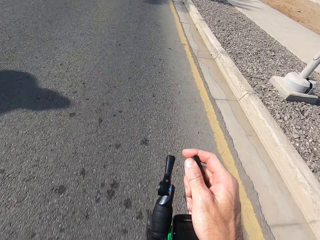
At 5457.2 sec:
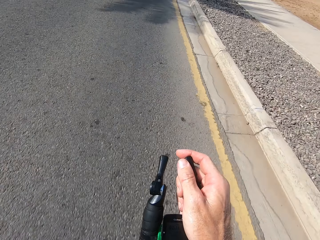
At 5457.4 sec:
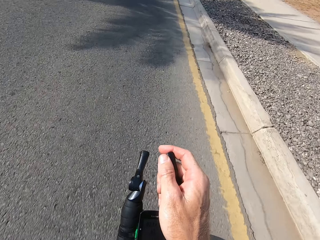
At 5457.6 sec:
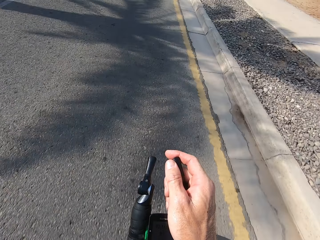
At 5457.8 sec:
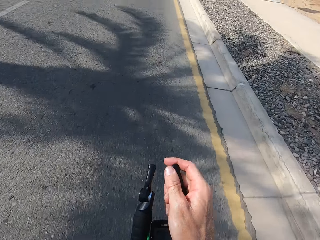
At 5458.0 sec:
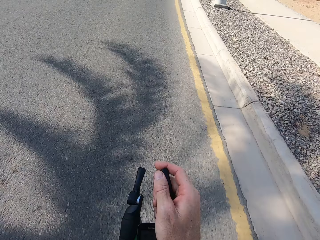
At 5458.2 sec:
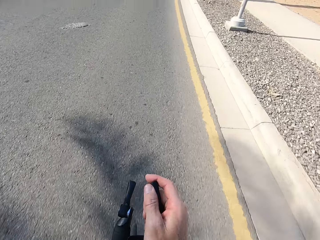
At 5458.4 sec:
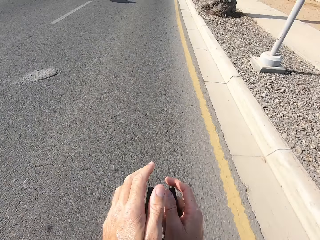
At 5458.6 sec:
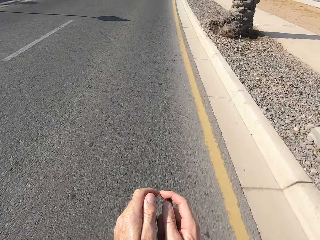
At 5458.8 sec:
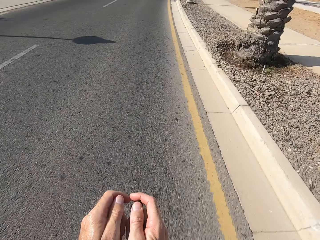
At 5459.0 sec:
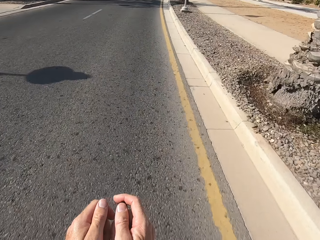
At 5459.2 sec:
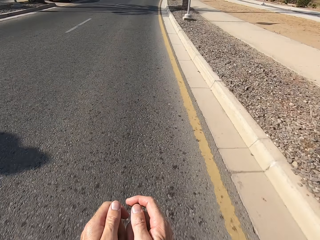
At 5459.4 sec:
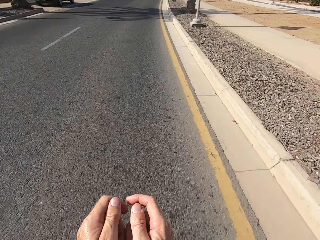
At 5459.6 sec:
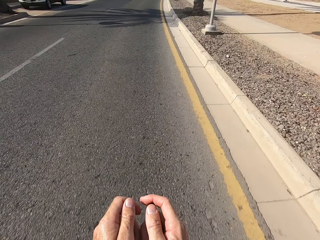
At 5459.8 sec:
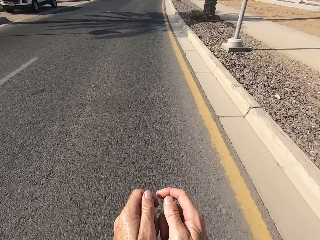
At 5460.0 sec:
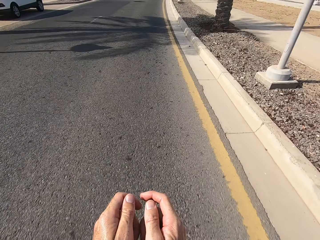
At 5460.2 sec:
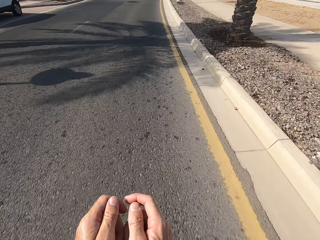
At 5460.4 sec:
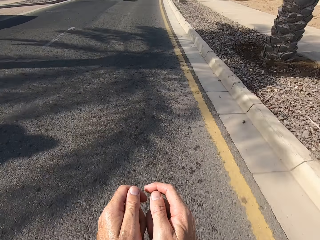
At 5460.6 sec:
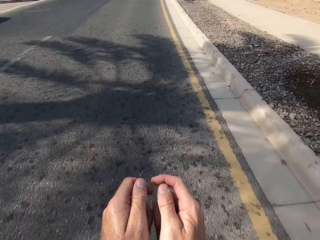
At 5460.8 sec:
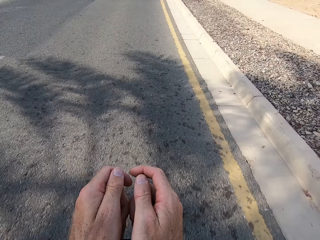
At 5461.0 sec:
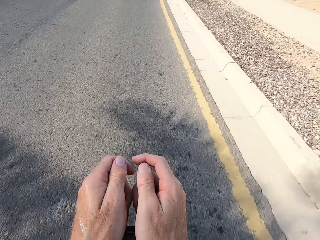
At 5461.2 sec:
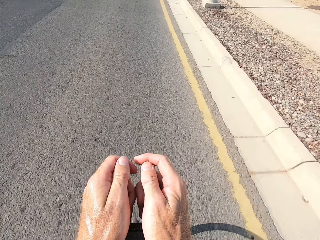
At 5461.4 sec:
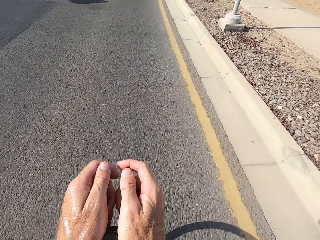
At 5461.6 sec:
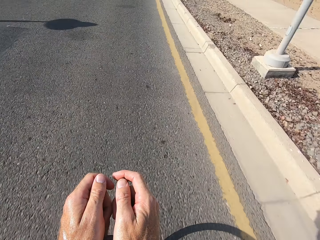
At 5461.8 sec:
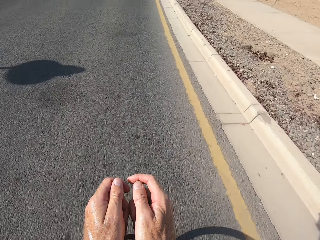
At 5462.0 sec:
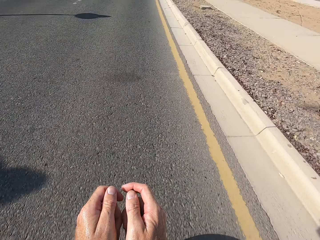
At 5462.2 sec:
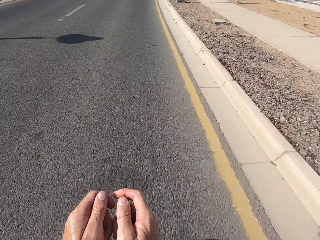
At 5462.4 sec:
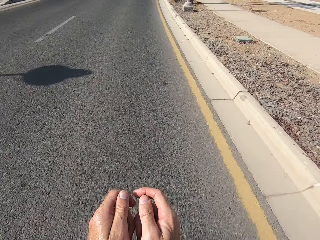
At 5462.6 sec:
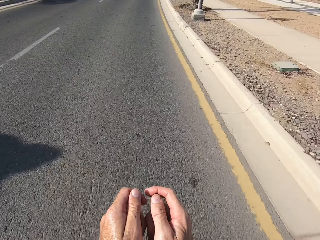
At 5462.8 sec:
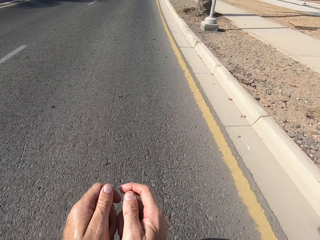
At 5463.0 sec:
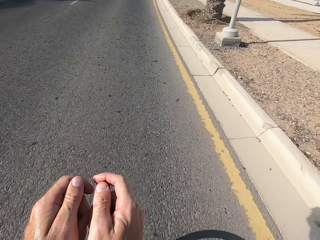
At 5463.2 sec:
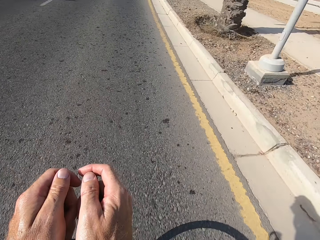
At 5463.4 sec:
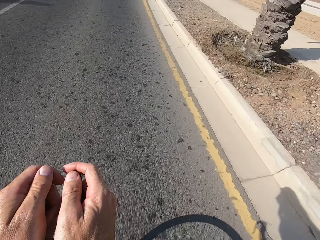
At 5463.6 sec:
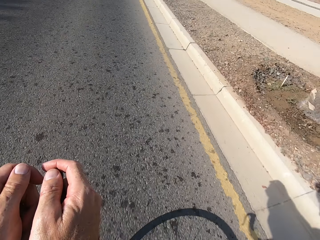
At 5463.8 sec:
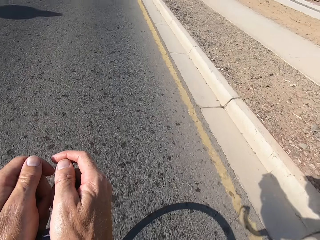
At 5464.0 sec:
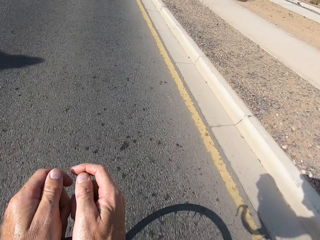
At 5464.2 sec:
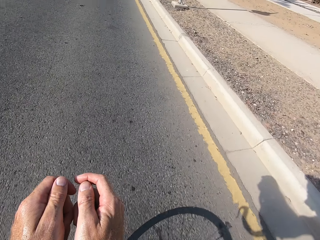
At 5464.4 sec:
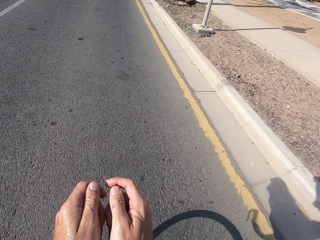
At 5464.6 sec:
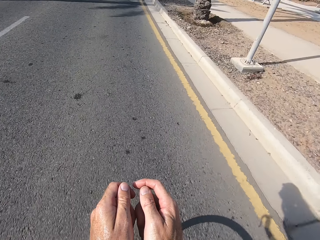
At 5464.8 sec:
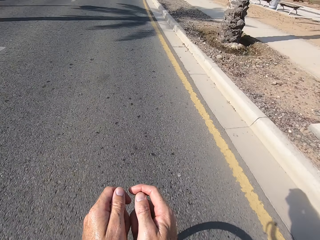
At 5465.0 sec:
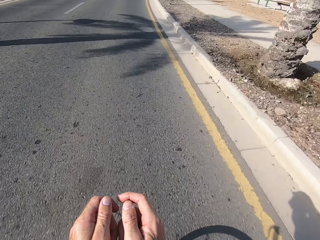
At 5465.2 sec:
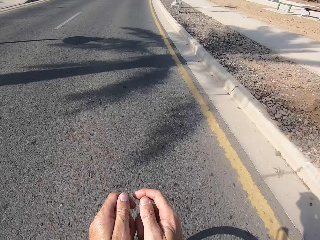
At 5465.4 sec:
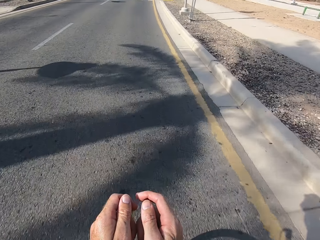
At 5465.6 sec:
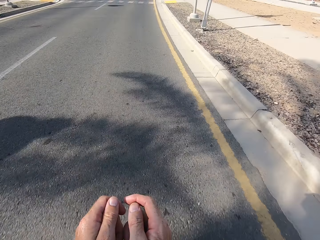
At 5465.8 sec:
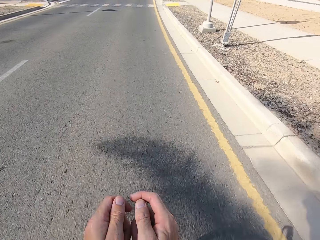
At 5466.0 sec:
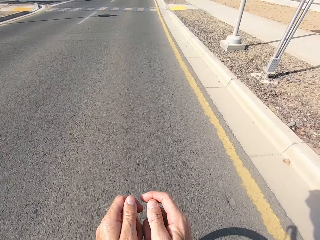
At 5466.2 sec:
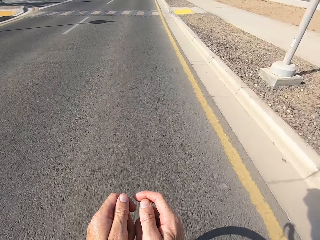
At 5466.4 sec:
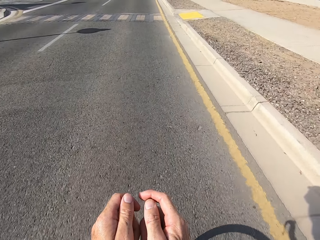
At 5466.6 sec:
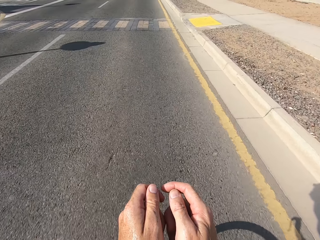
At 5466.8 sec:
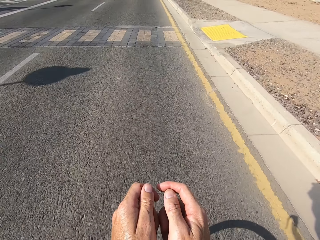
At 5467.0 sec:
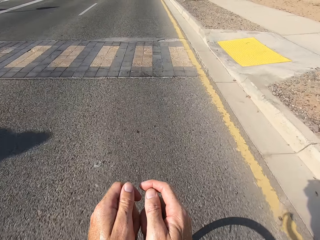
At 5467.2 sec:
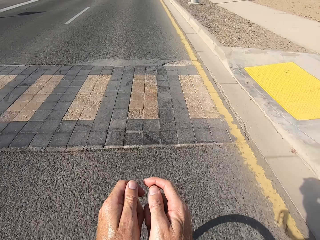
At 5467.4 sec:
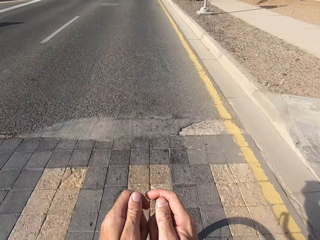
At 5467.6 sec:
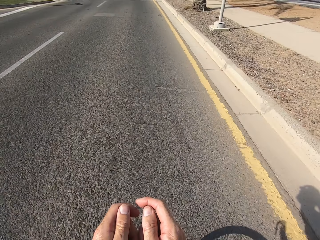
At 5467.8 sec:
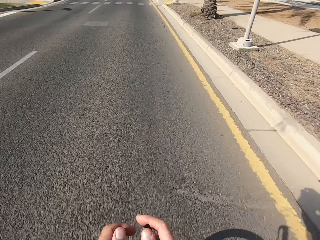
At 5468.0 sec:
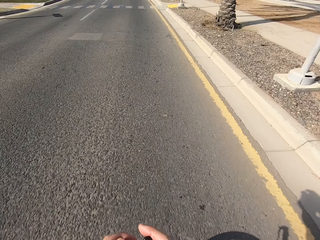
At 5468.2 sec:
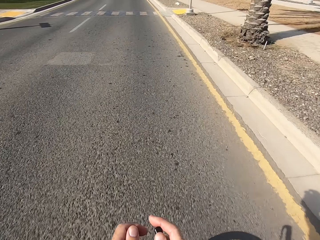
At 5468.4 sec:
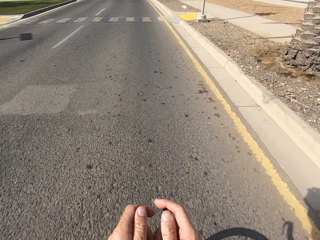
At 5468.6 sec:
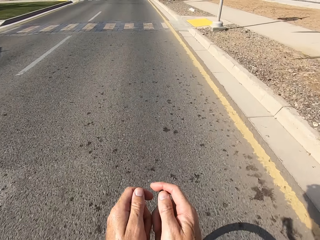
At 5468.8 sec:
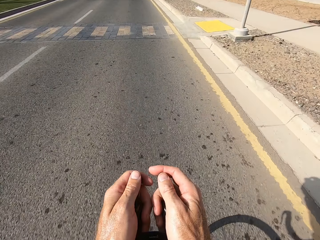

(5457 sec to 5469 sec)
The camera wearer cycles. They hold the brake levers with both hands. They cycle.

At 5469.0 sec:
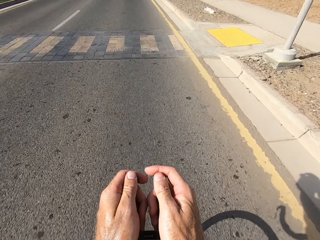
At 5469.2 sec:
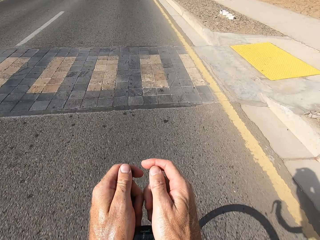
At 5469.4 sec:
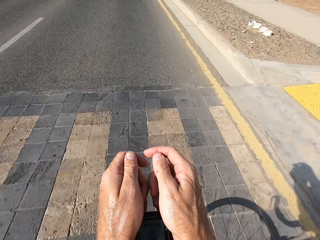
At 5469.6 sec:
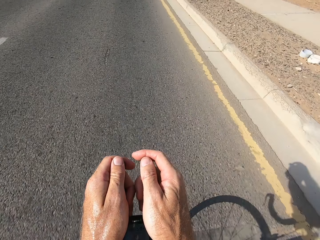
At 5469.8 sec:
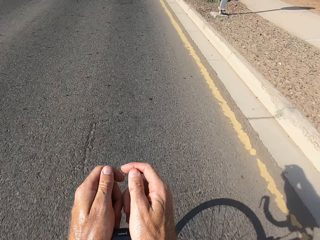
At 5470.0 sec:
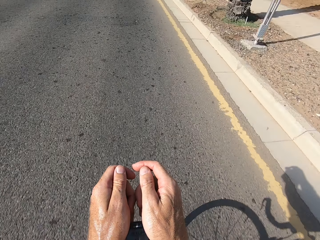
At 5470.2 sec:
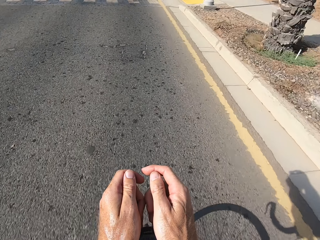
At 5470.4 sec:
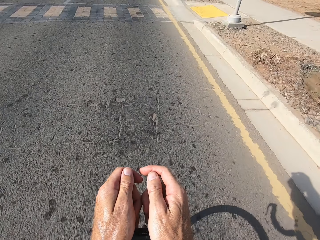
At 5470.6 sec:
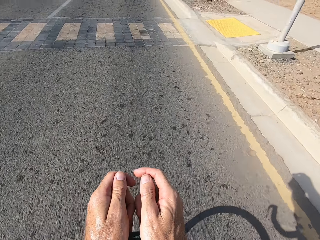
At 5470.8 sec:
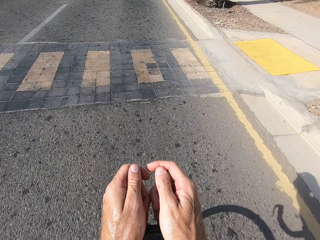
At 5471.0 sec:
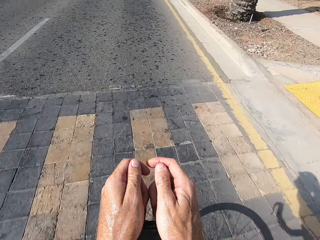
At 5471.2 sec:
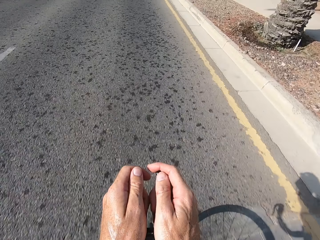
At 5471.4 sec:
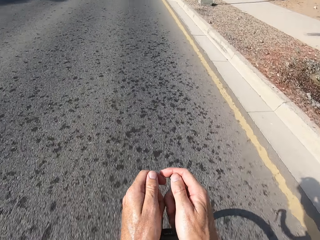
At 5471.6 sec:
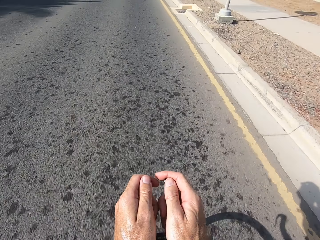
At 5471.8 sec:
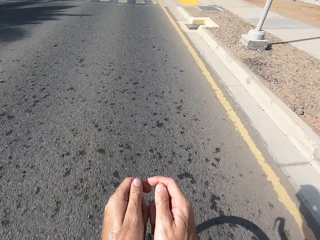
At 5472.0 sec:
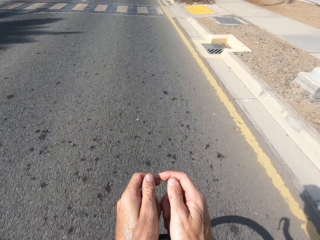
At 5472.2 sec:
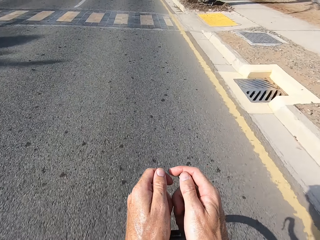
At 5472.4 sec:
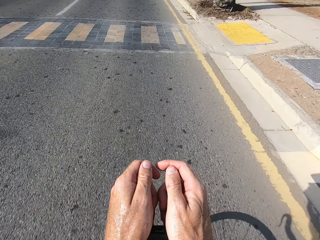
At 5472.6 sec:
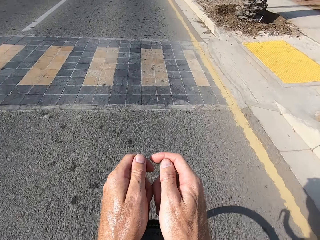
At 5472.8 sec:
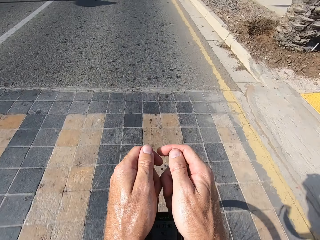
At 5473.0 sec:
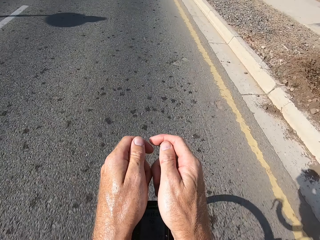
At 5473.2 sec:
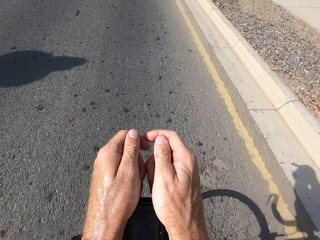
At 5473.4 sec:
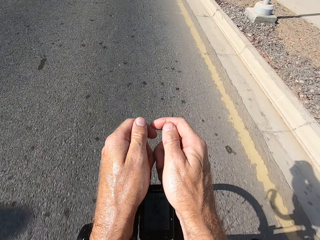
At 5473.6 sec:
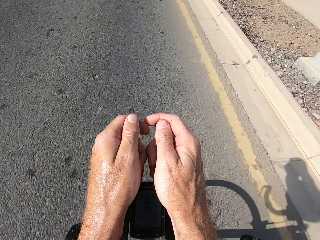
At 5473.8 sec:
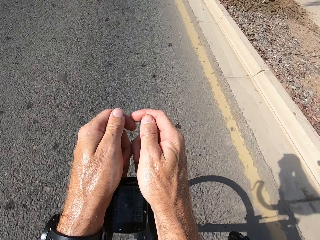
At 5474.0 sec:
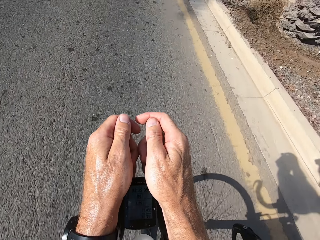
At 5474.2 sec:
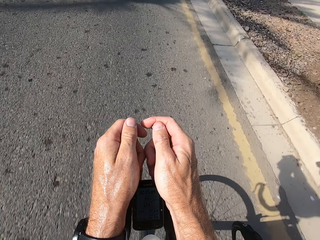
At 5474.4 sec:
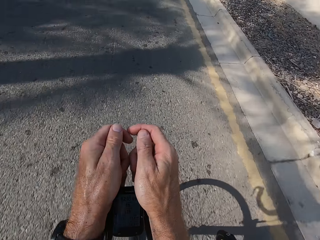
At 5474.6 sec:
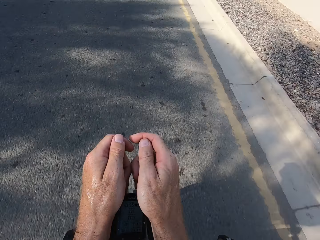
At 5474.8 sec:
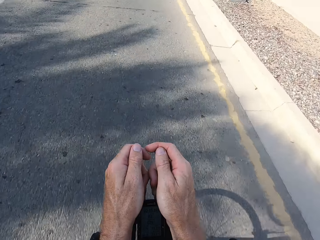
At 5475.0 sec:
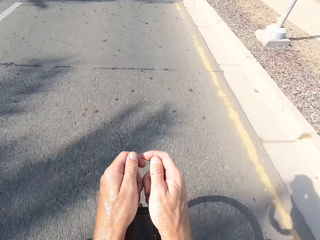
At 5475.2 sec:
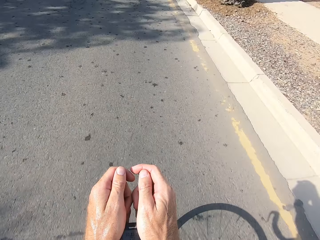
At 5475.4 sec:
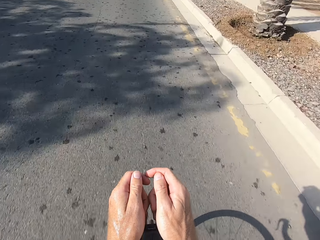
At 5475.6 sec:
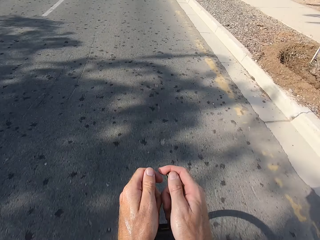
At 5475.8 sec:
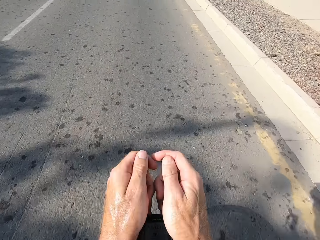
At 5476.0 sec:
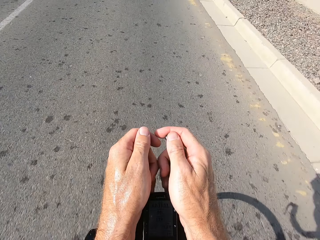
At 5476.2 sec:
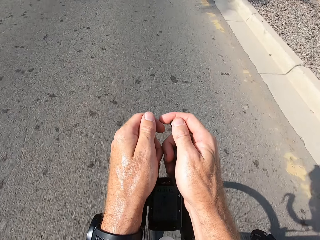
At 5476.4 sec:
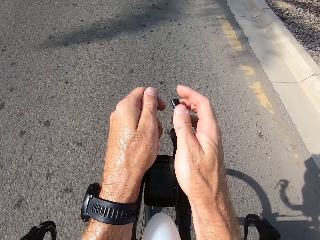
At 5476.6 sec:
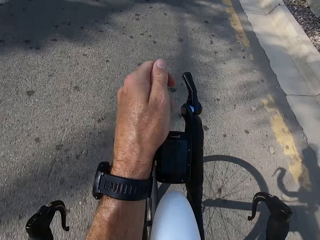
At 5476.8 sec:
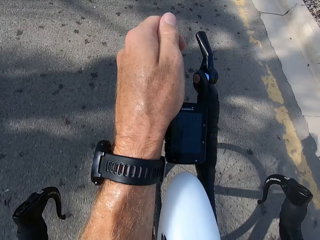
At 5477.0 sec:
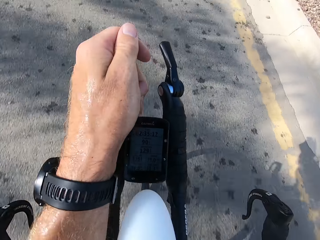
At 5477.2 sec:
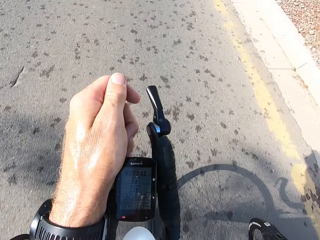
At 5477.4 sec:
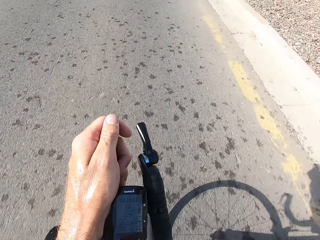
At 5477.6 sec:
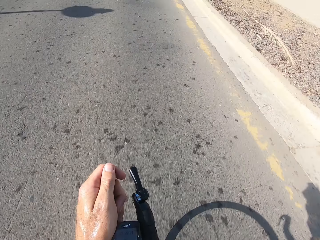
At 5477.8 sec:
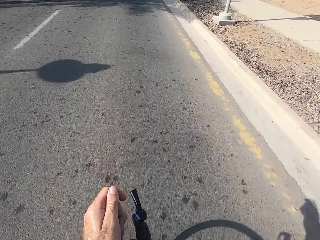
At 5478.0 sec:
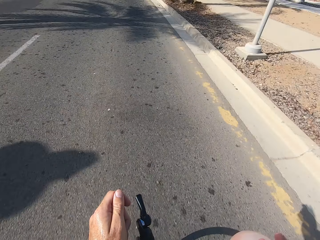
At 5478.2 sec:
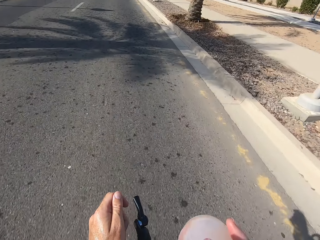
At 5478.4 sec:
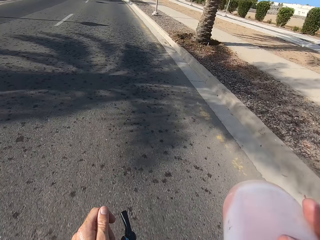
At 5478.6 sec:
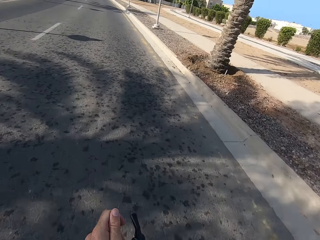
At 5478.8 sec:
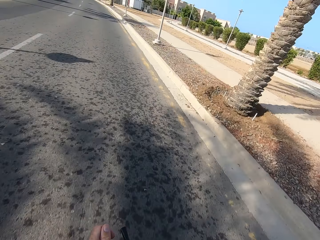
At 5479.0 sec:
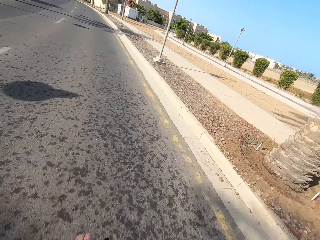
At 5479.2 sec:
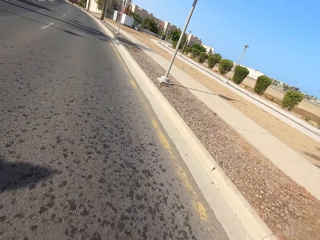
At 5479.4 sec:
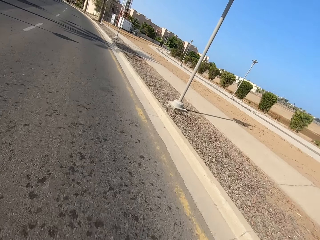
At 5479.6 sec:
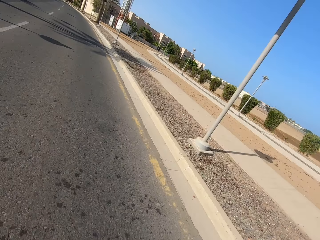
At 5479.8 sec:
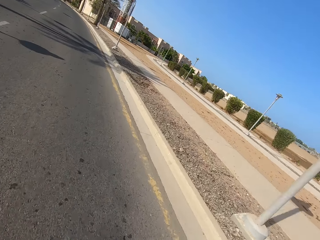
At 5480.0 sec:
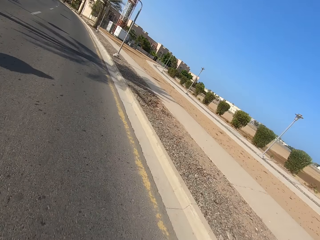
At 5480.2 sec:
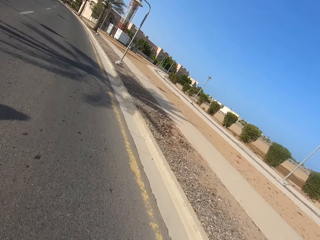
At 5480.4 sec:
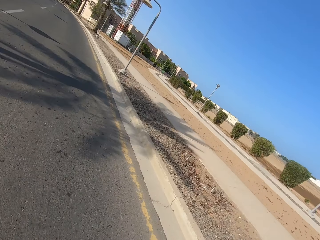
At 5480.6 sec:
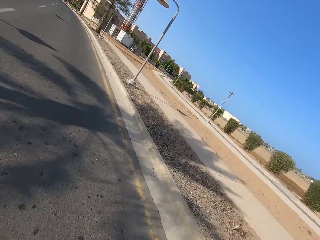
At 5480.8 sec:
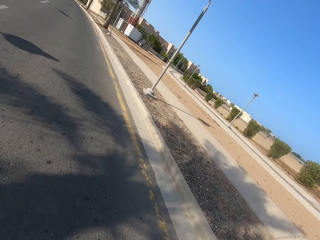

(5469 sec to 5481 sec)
The camera wearer lifts his hand.
